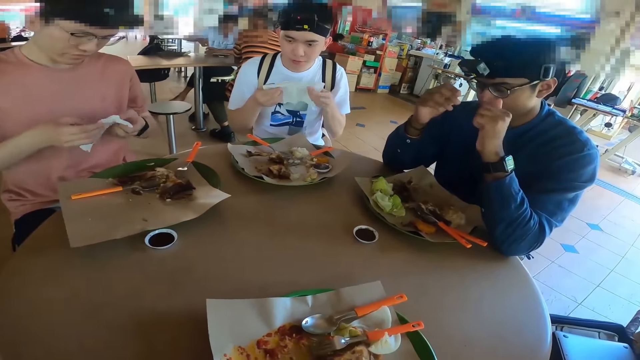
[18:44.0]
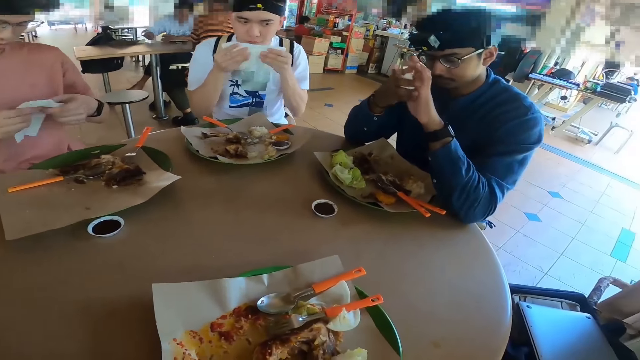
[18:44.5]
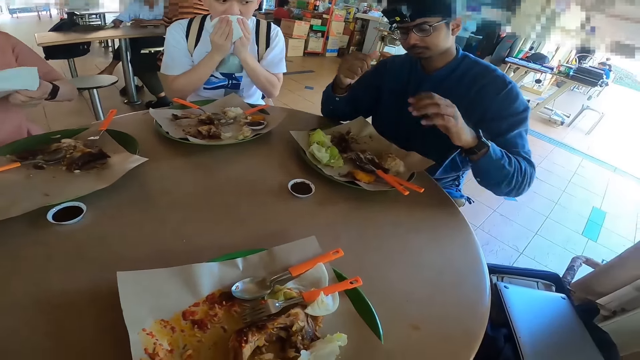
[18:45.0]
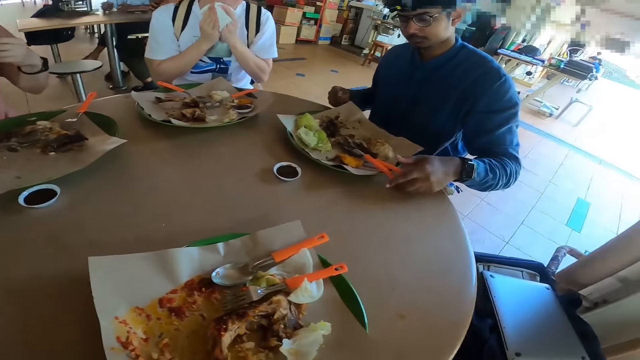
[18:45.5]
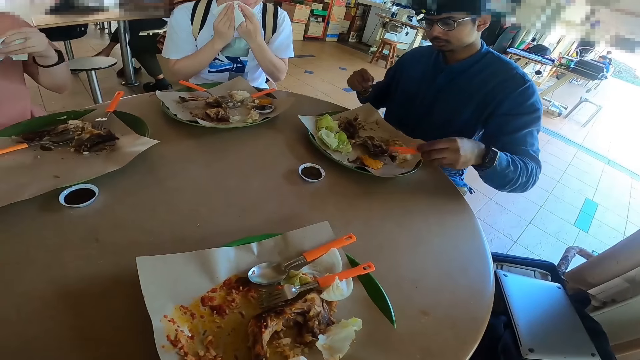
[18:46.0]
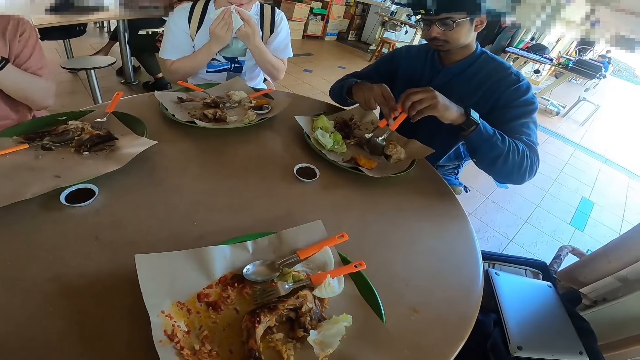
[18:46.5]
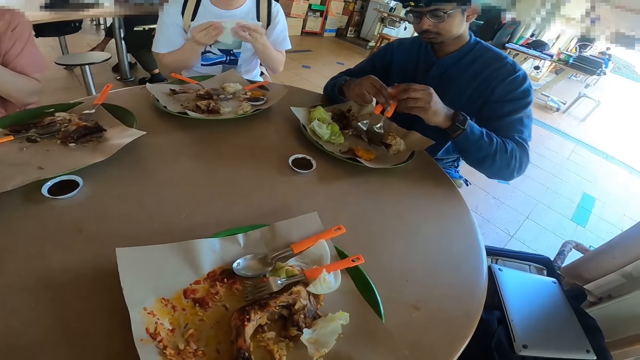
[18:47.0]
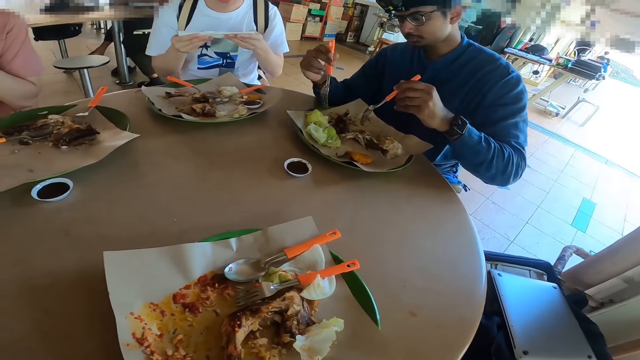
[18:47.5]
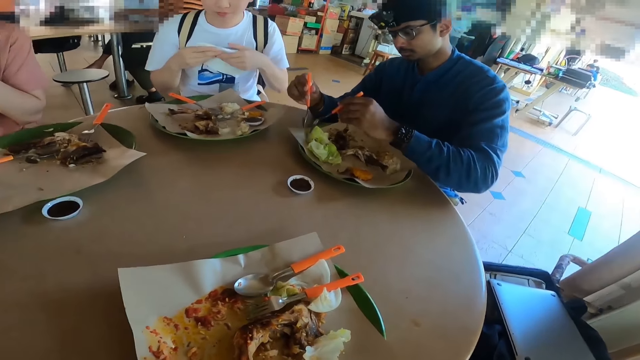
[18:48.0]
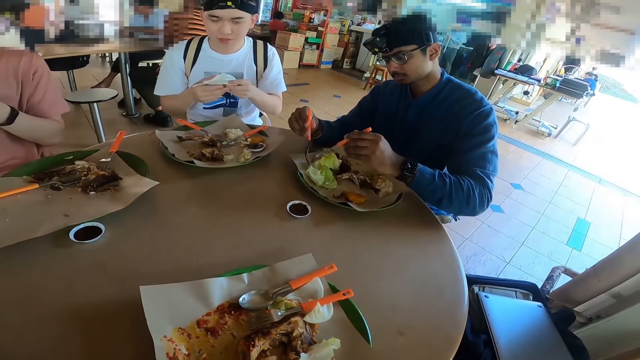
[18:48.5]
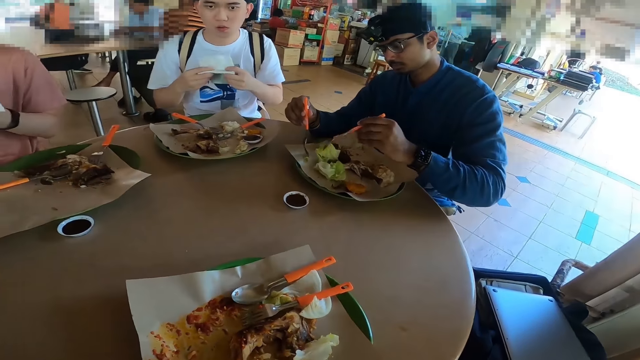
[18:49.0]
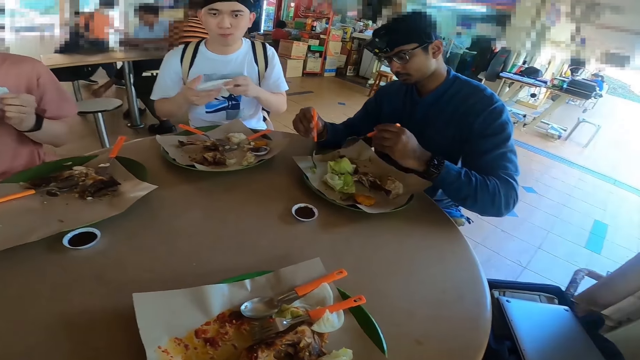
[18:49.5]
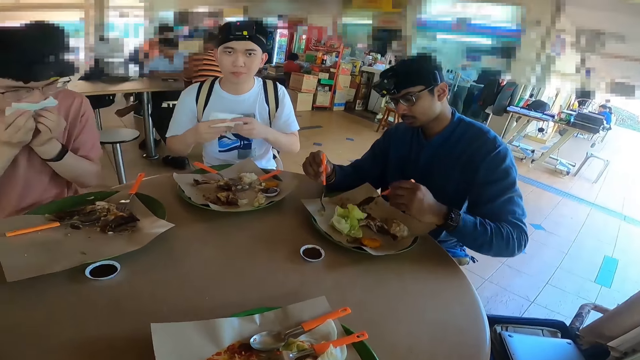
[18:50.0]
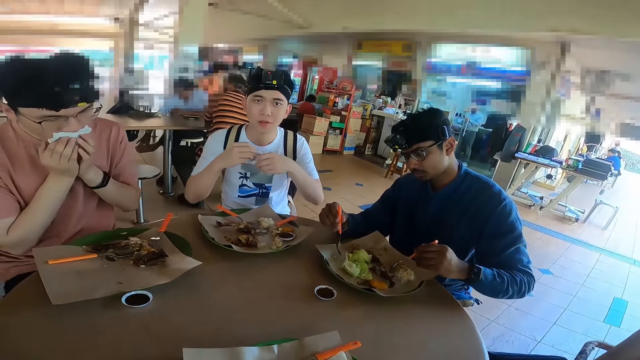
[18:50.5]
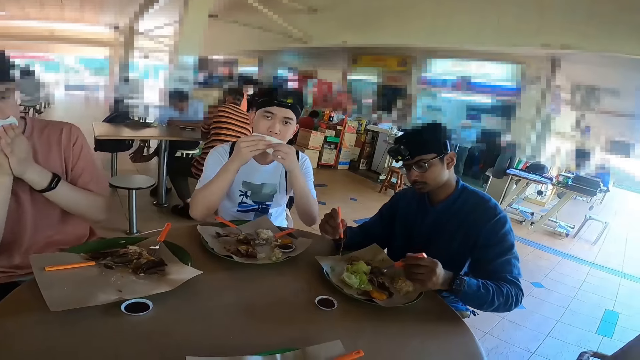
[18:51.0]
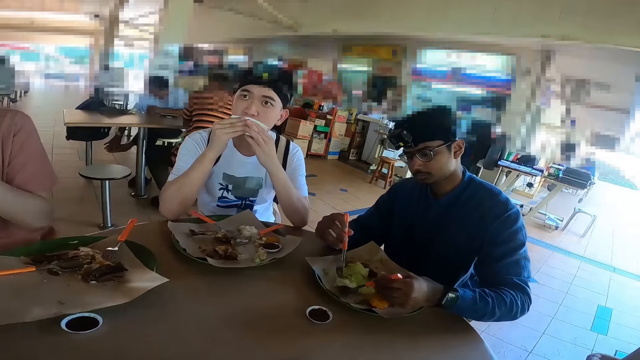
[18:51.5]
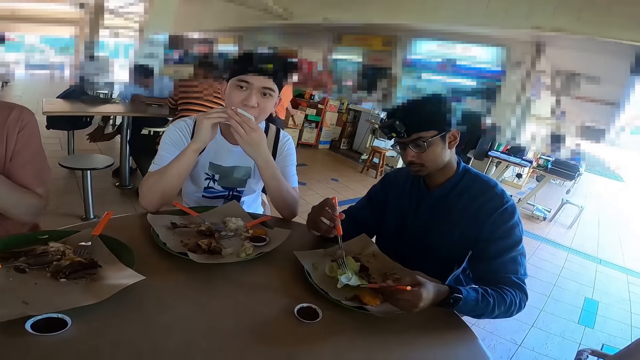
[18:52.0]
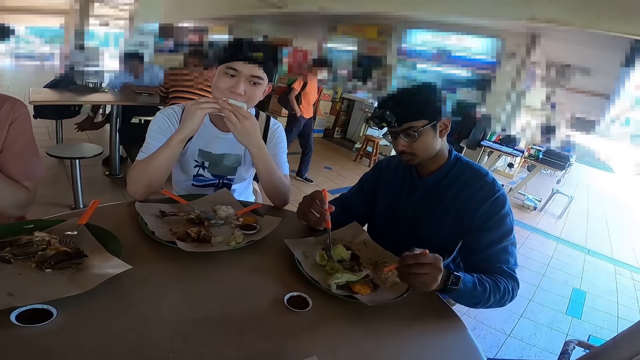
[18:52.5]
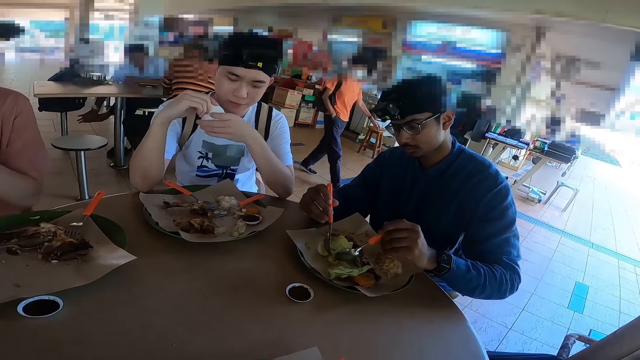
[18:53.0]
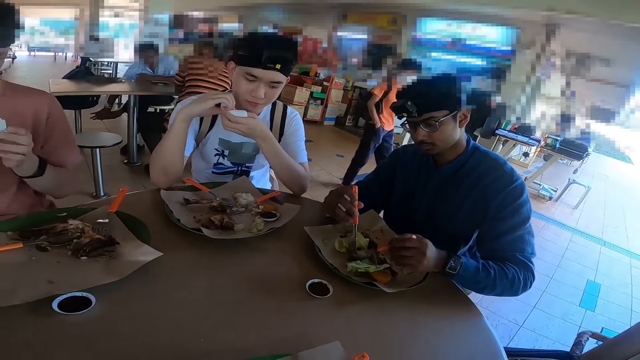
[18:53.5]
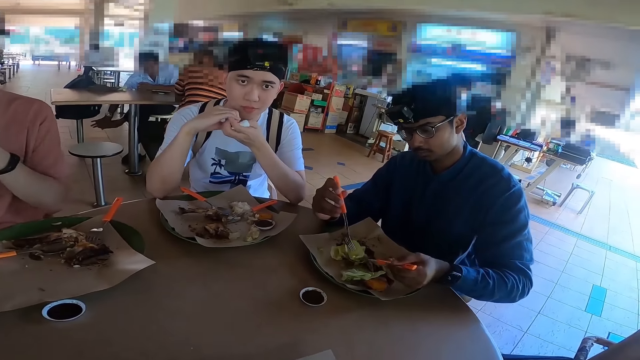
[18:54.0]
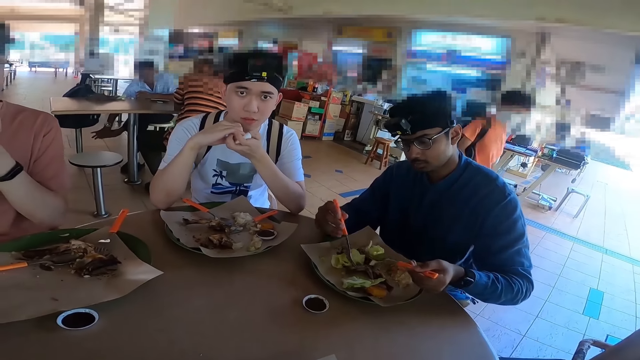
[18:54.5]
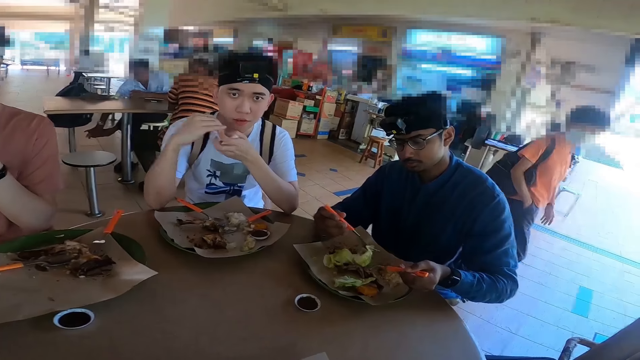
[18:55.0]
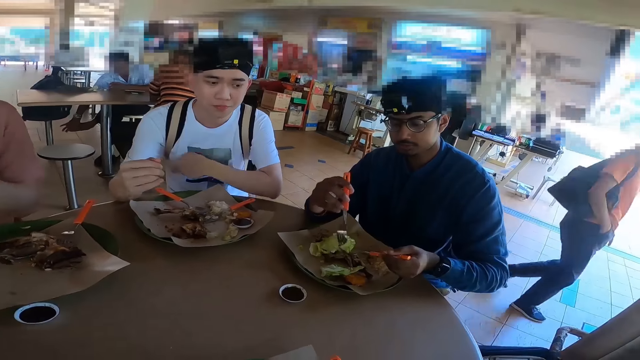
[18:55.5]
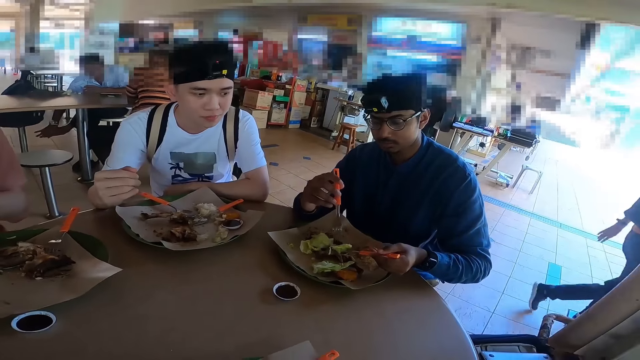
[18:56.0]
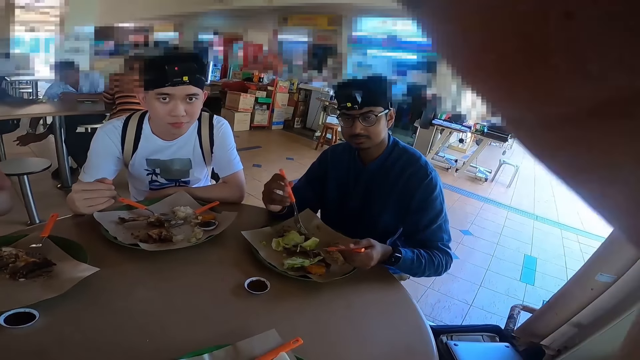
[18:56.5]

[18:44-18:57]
A person cleans his mouth. The camera wearer talks. The person cleans his mouth while another person is eating.
